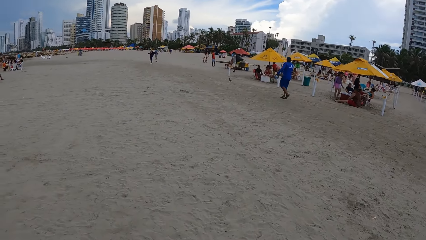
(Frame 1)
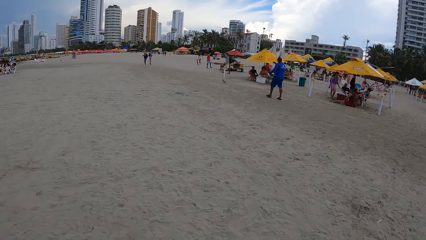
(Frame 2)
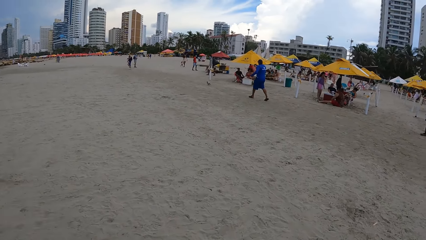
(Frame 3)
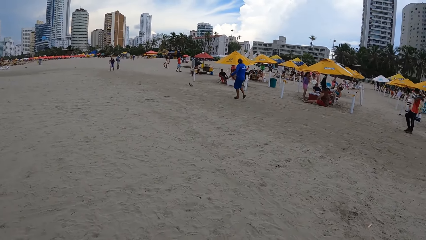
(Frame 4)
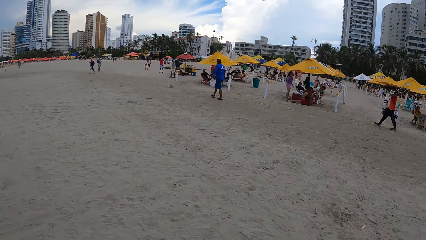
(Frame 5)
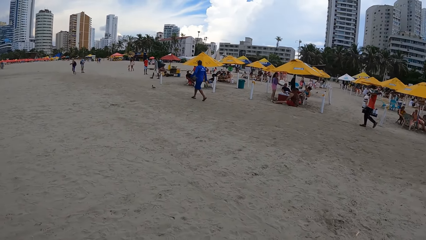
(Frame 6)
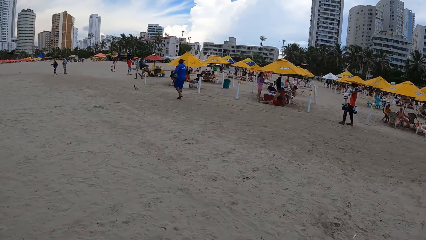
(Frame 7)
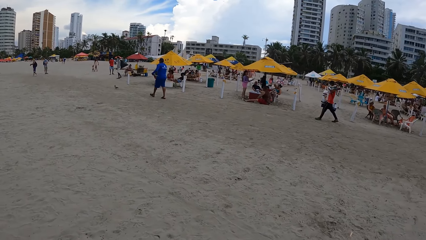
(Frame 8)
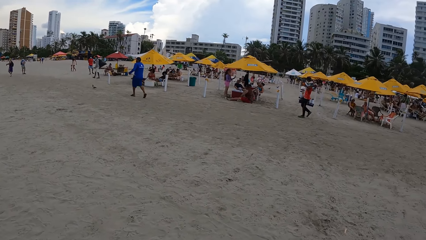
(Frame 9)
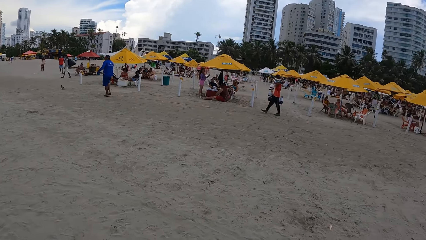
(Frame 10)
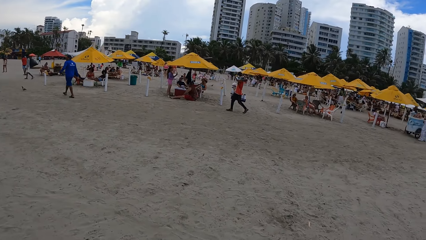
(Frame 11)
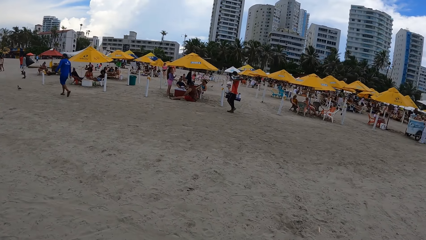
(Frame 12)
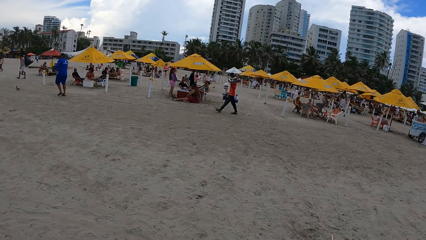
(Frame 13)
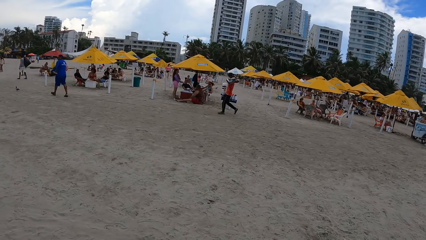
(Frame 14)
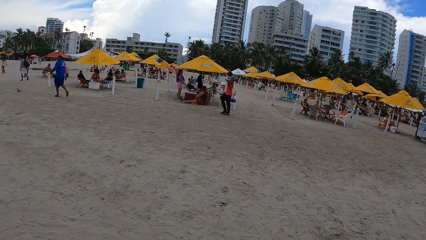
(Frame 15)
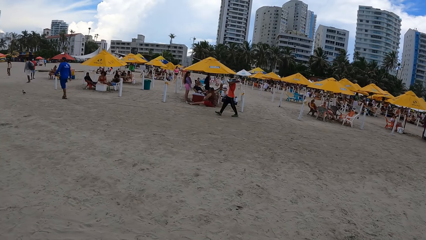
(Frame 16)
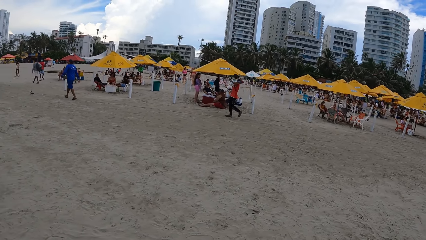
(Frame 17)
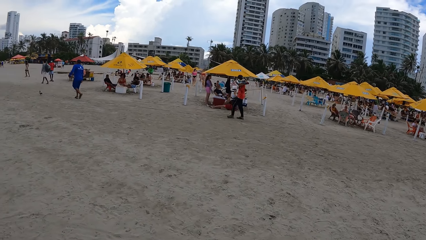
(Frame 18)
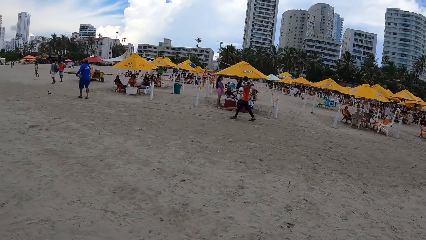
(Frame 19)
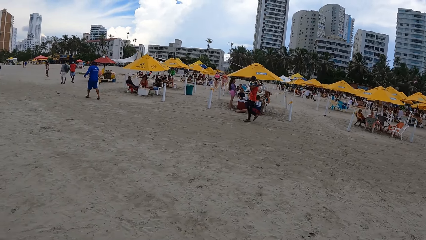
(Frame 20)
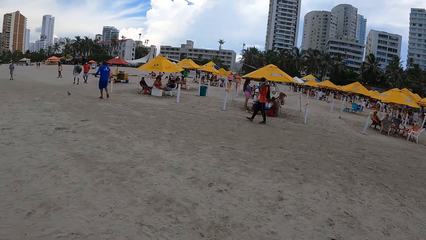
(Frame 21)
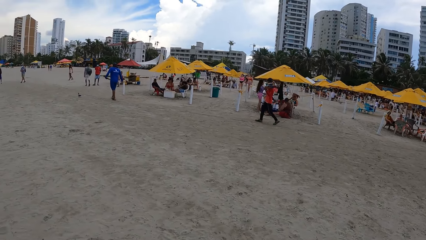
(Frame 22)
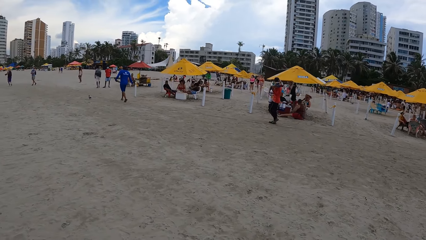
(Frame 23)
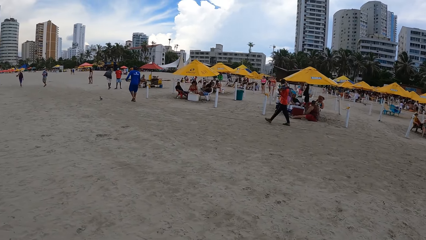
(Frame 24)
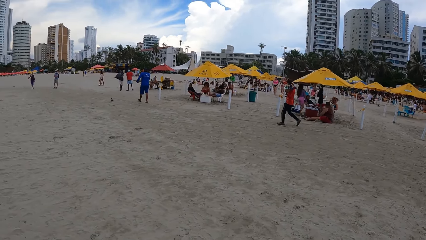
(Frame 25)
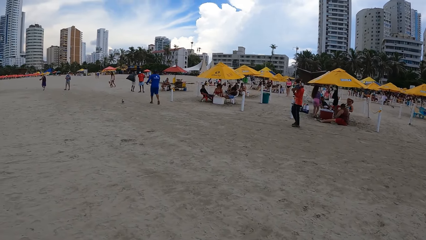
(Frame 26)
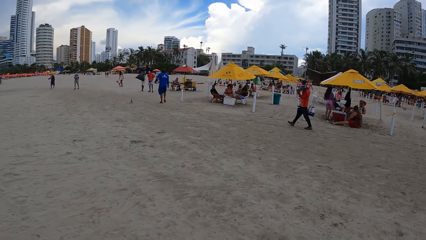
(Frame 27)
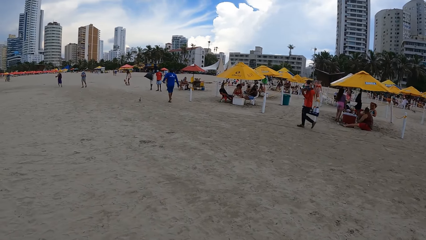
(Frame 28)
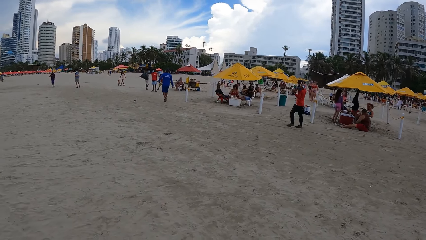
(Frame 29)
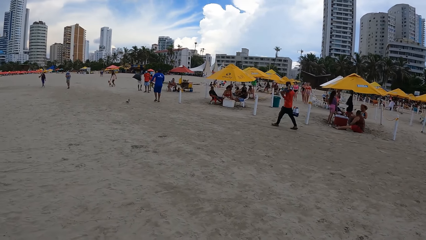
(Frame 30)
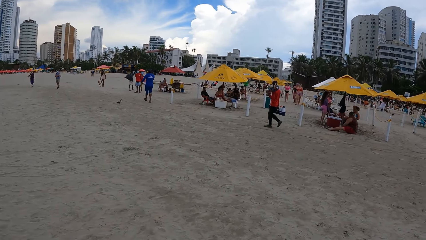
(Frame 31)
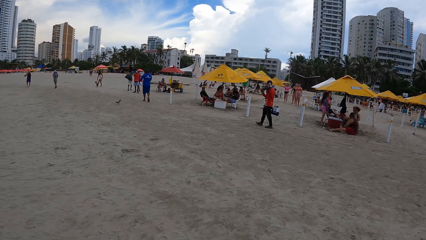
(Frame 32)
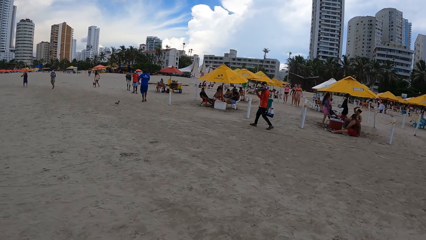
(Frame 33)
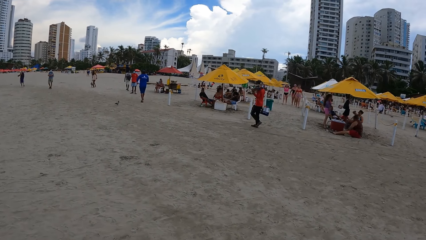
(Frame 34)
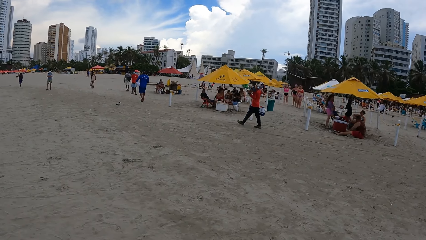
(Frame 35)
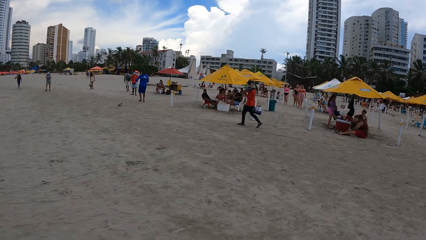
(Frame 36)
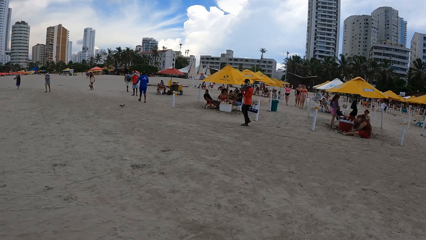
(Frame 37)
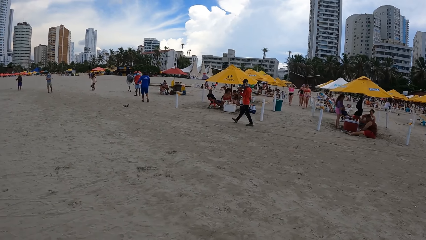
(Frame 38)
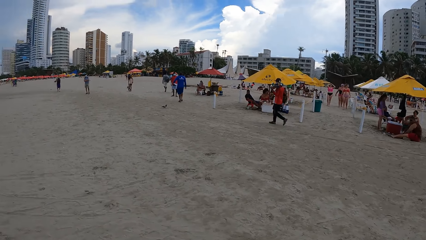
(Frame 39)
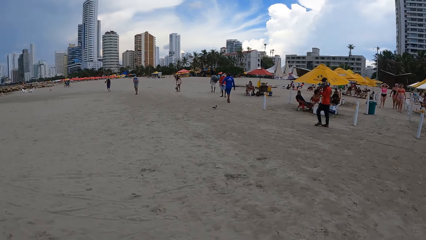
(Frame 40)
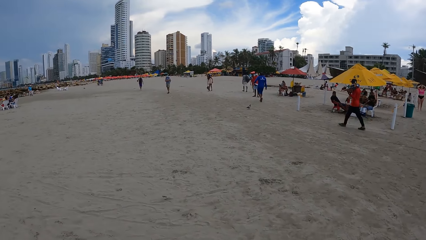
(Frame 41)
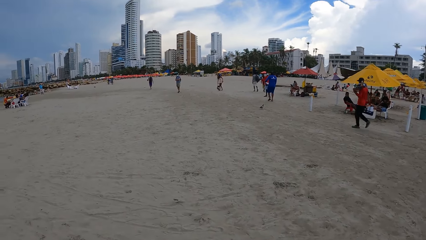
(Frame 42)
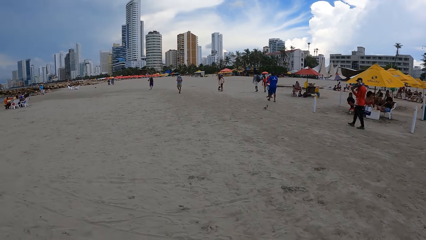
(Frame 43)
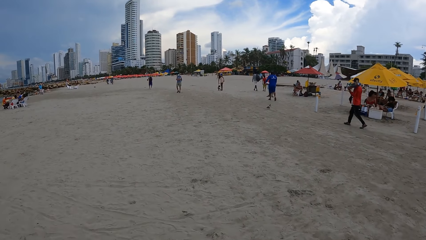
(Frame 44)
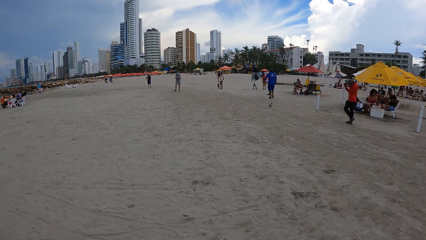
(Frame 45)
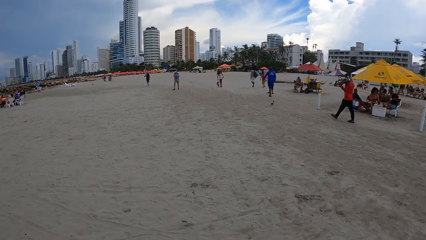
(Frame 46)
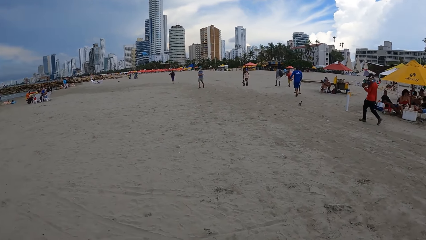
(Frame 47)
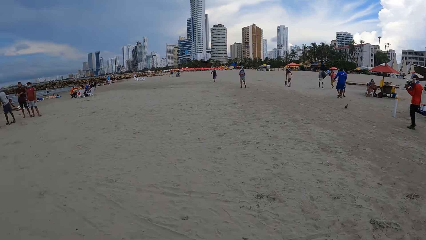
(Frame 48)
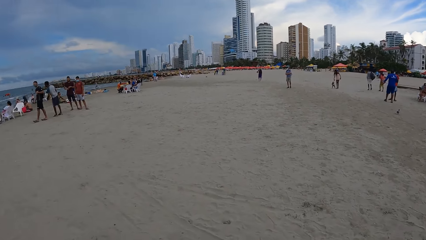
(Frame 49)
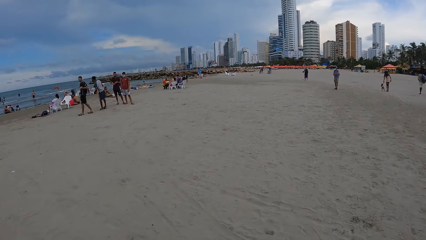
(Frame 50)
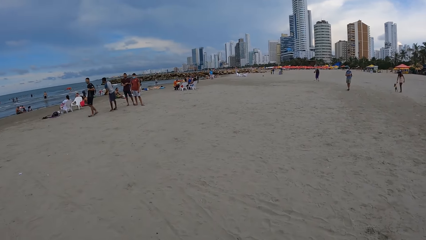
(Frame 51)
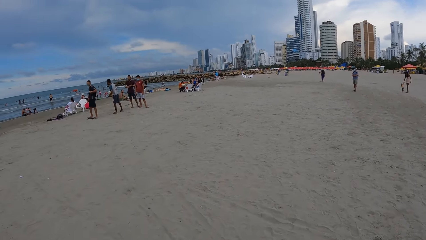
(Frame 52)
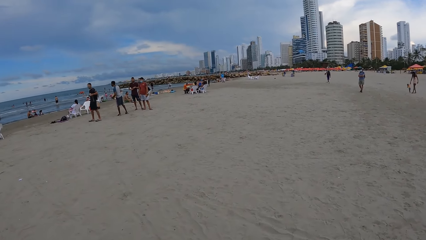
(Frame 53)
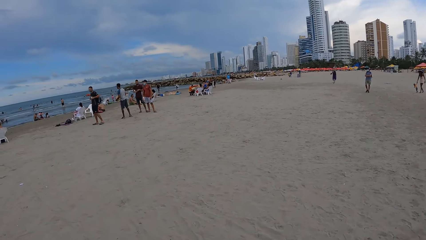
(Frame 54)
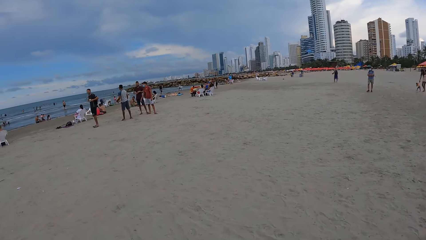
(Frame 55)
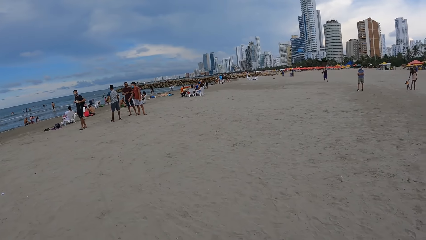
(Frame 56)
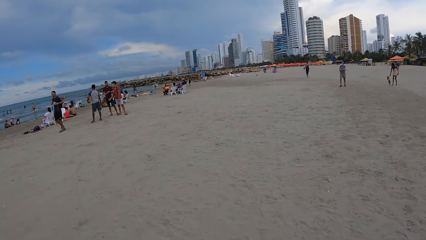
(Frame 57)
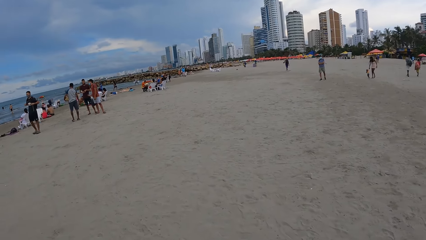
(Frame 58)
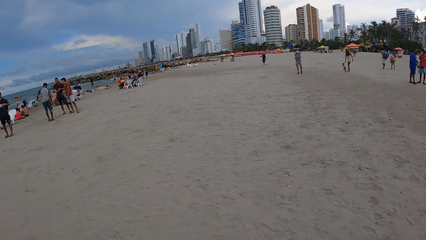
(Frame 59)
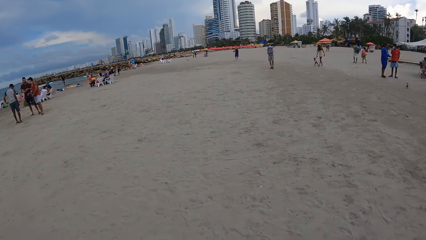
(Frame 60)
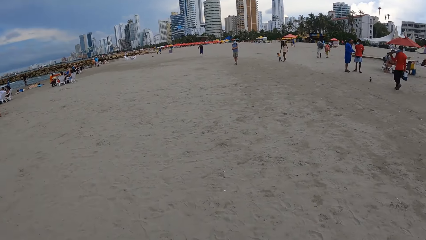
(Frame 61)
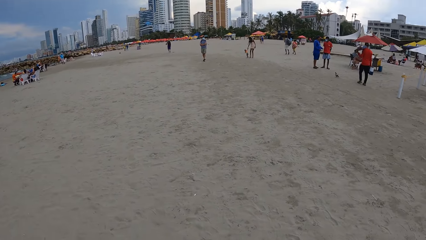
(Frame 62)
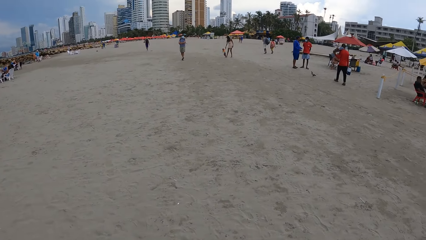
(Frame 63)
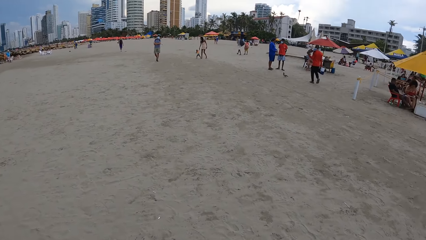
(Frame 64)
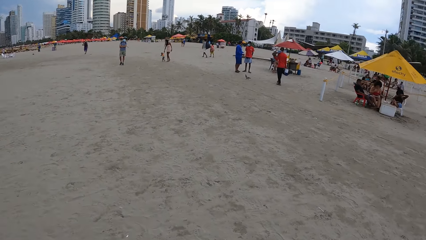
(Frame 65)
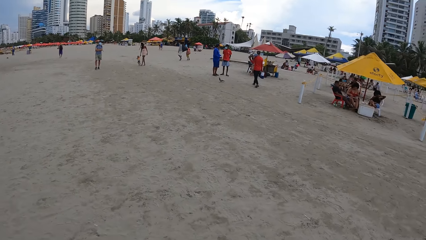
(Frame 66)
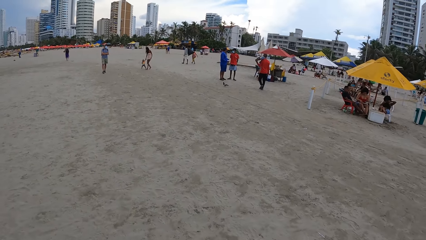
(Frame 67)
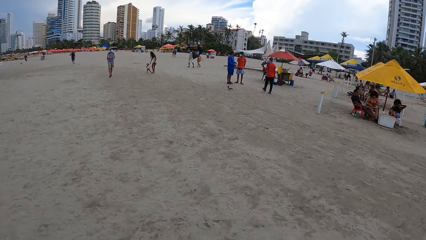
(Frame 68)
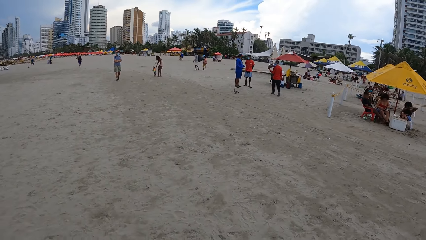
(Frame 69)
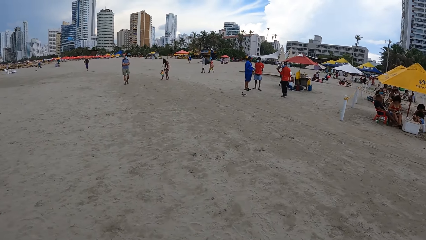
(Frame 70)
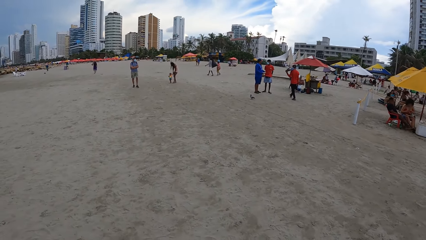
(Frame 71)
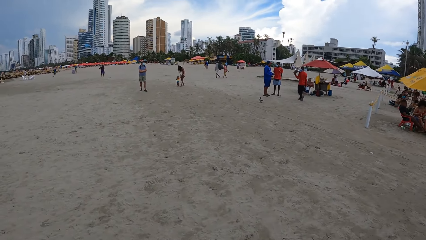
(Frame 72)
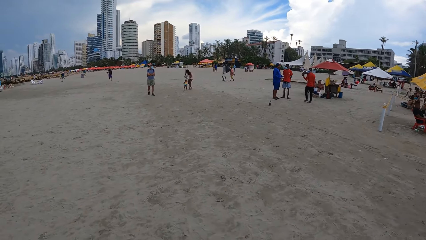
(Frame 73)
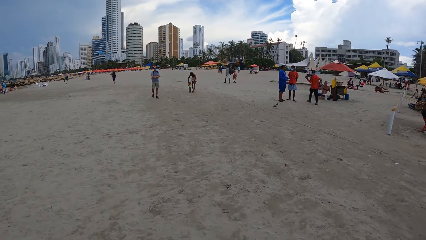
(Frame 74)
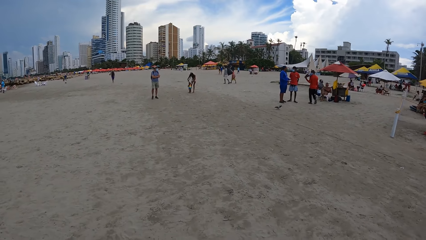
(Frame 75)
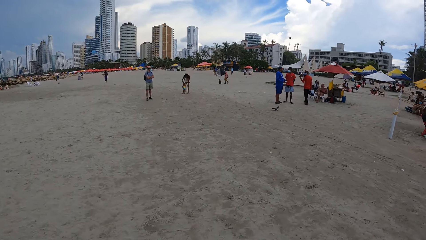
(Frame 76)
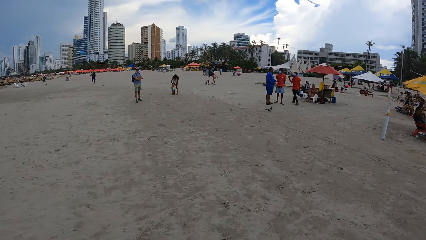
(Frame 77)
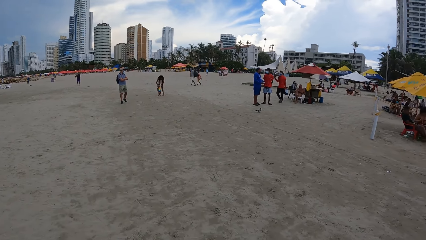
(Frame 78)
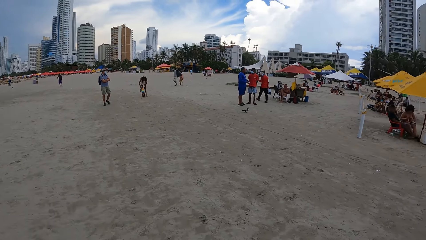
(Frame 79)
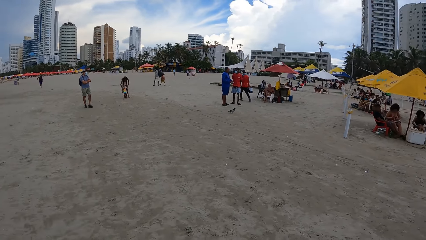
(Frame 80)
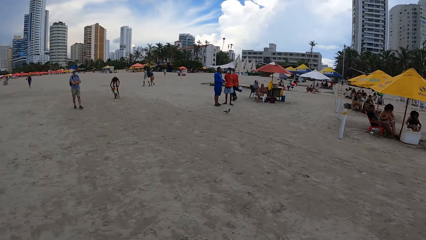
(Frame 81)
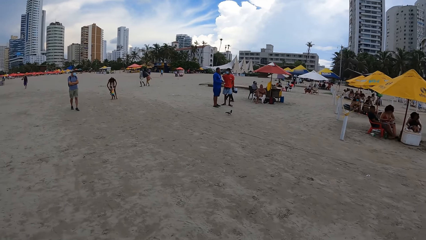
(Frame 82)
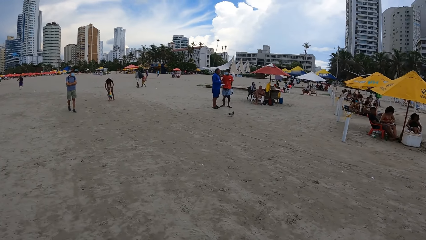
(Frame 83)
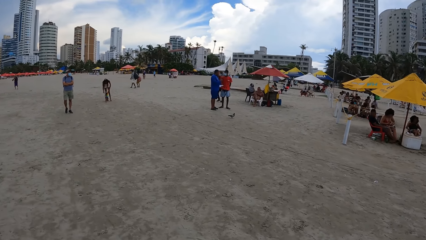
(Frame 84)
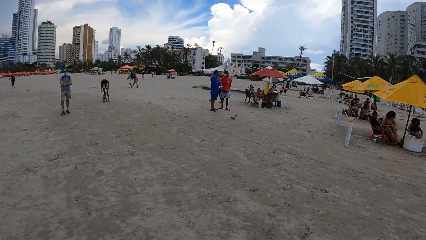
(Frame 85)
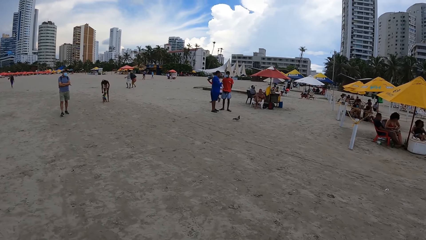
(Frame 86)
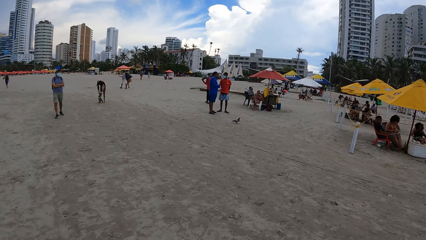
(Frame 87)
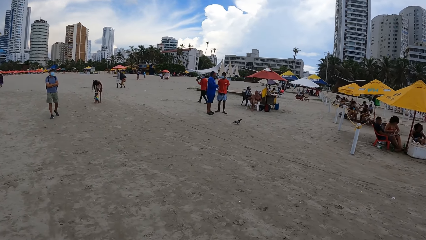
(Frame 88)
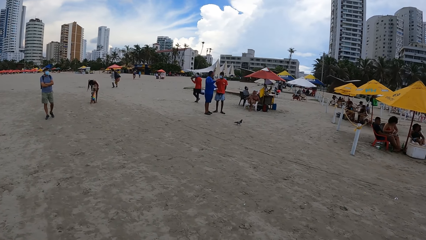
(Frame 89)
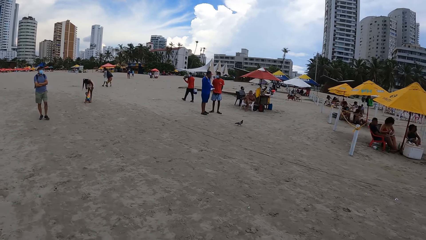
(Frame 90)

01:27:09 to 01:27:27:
The camera wearer looks around. A man walks towards the camera wearer.
